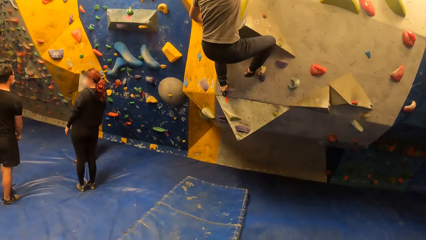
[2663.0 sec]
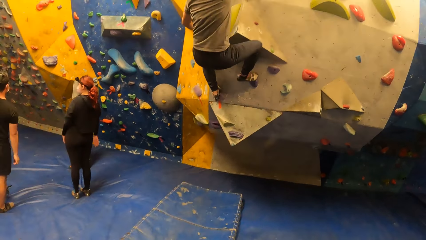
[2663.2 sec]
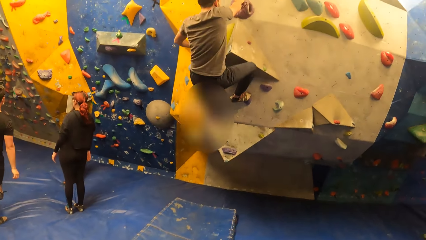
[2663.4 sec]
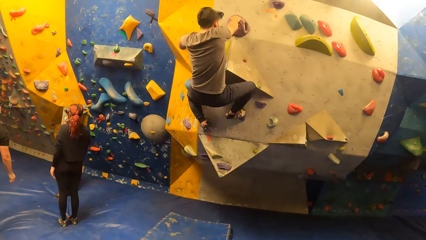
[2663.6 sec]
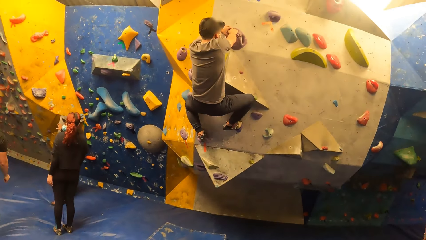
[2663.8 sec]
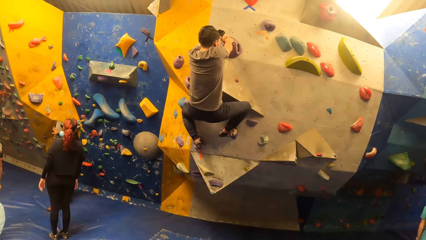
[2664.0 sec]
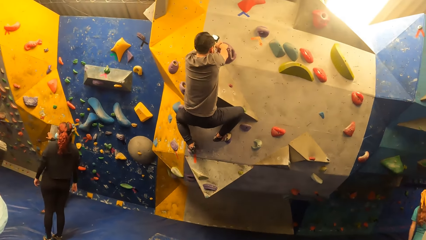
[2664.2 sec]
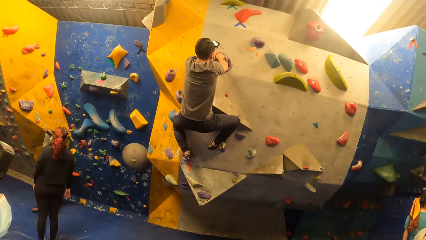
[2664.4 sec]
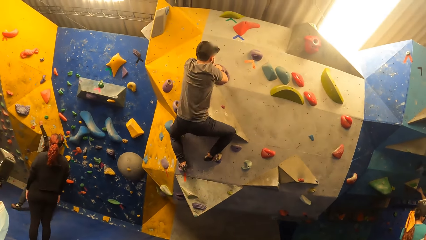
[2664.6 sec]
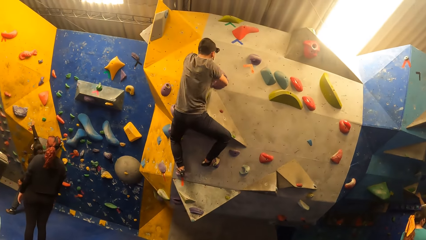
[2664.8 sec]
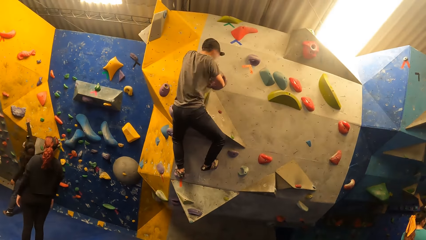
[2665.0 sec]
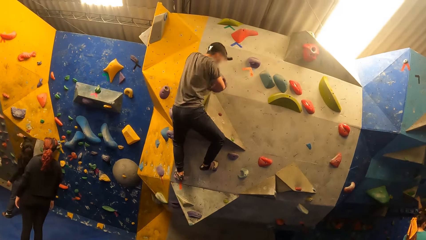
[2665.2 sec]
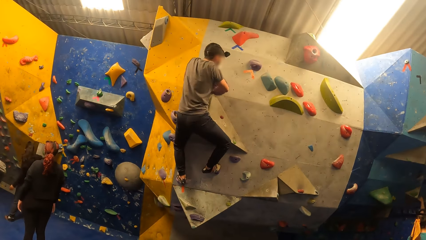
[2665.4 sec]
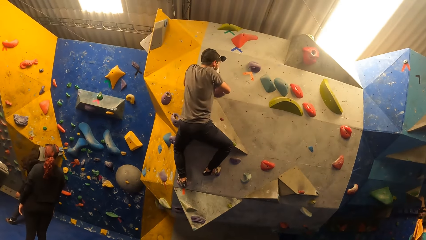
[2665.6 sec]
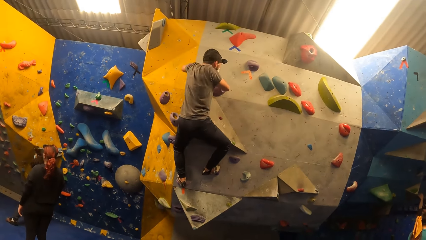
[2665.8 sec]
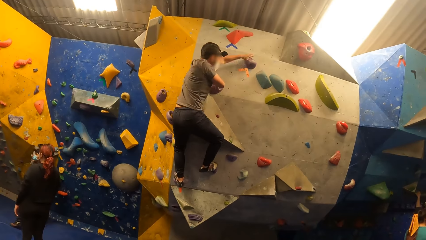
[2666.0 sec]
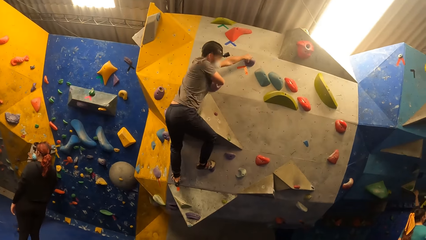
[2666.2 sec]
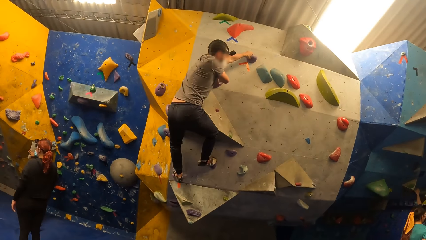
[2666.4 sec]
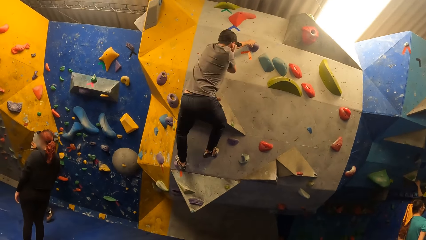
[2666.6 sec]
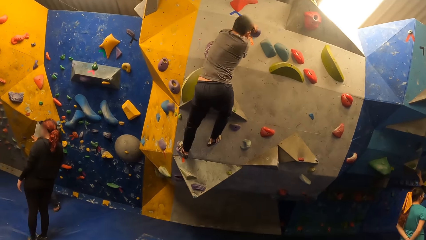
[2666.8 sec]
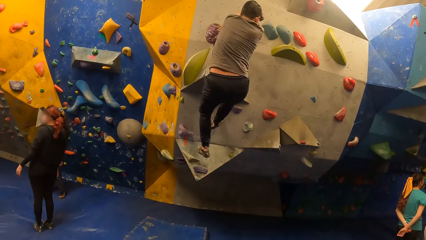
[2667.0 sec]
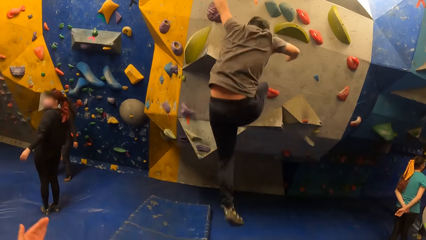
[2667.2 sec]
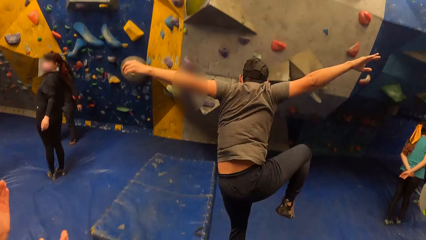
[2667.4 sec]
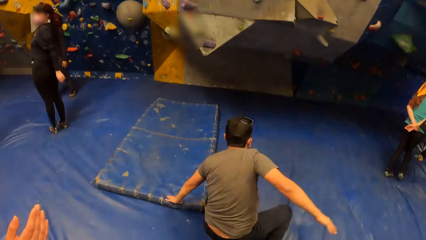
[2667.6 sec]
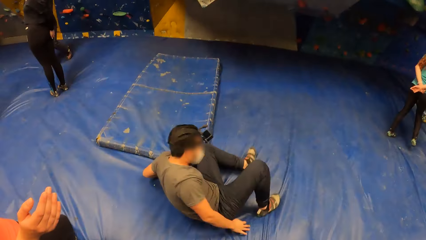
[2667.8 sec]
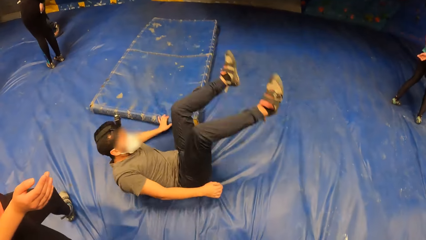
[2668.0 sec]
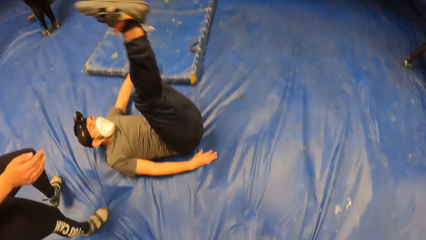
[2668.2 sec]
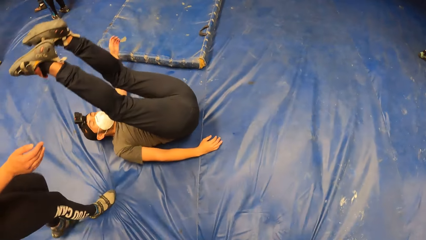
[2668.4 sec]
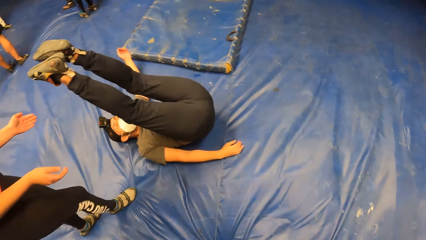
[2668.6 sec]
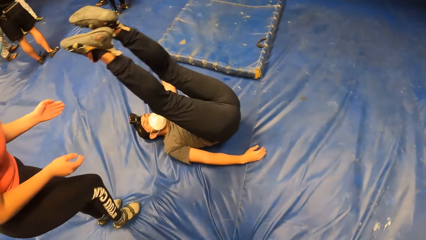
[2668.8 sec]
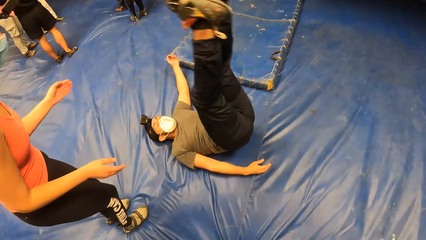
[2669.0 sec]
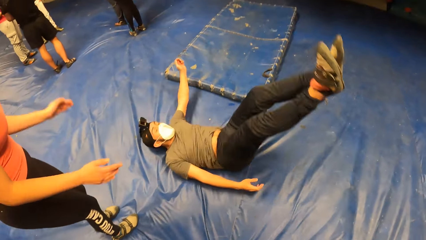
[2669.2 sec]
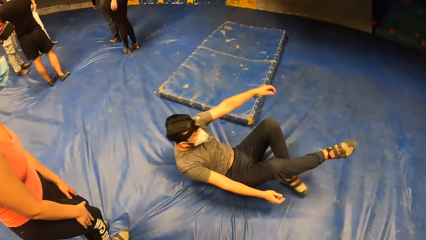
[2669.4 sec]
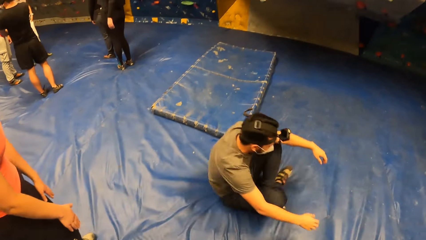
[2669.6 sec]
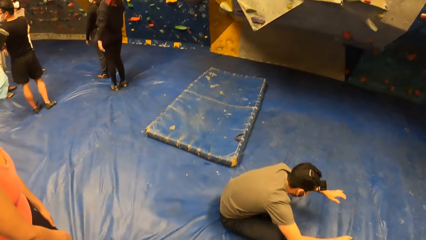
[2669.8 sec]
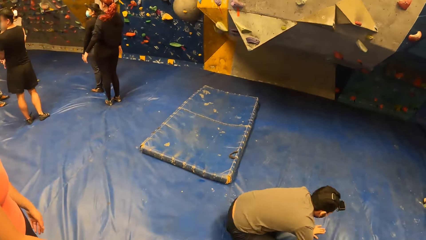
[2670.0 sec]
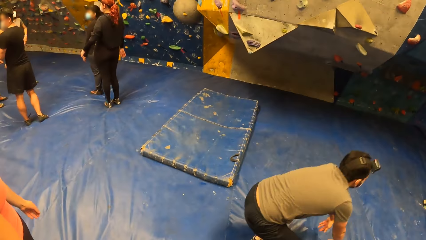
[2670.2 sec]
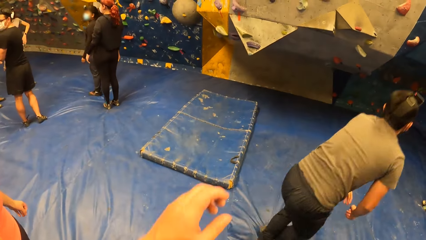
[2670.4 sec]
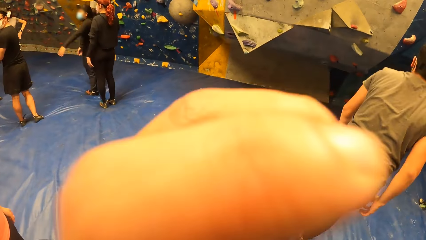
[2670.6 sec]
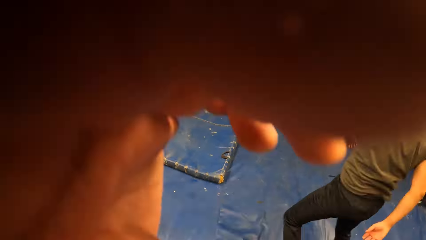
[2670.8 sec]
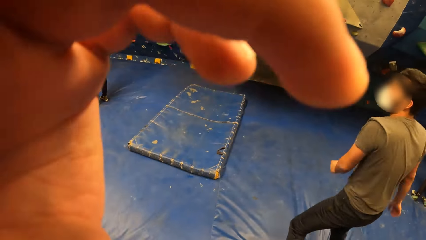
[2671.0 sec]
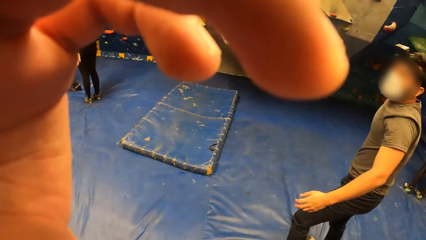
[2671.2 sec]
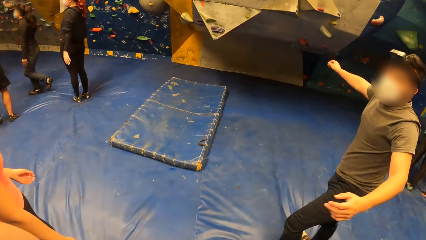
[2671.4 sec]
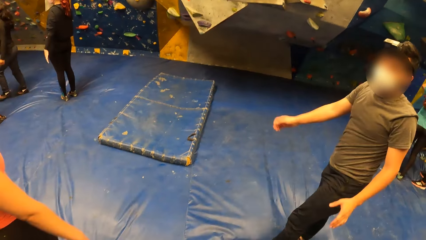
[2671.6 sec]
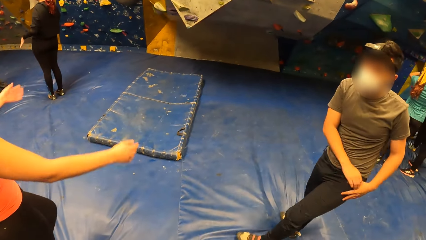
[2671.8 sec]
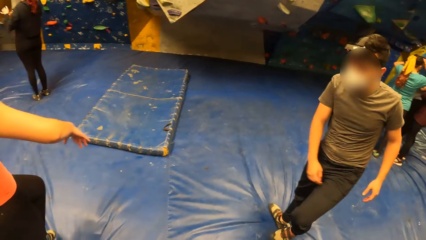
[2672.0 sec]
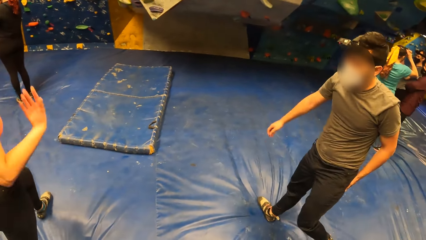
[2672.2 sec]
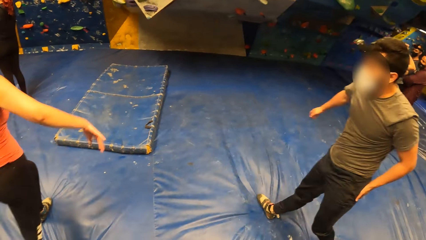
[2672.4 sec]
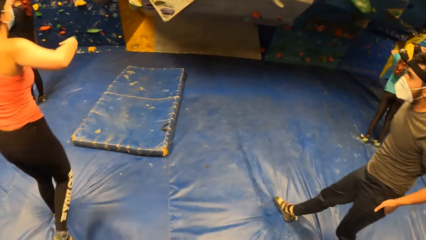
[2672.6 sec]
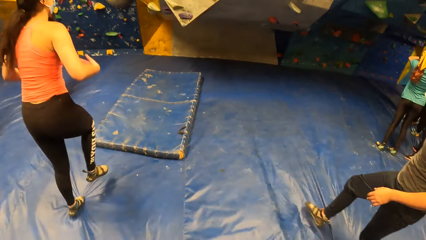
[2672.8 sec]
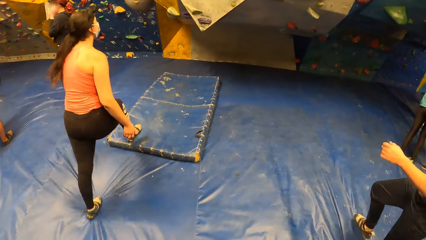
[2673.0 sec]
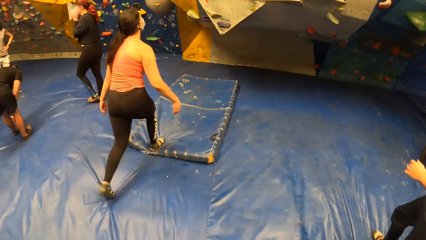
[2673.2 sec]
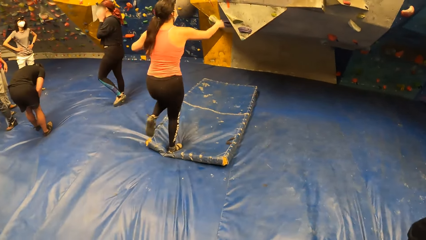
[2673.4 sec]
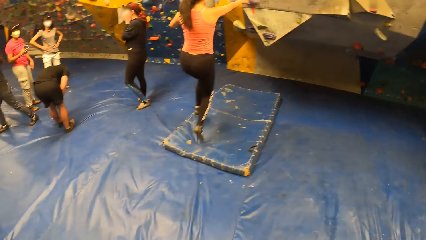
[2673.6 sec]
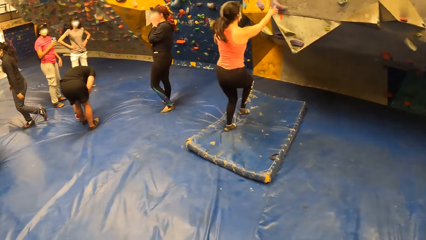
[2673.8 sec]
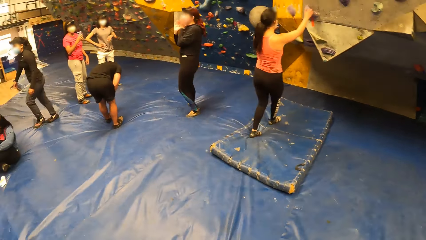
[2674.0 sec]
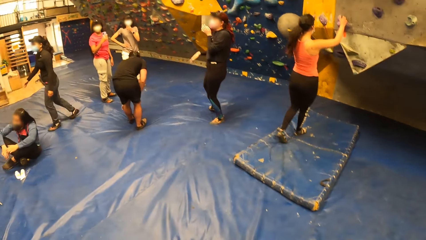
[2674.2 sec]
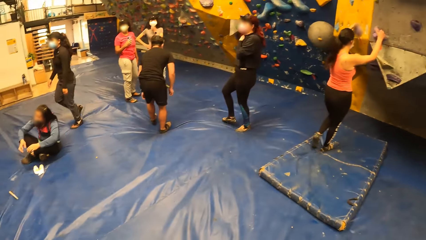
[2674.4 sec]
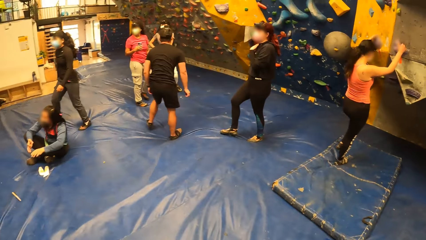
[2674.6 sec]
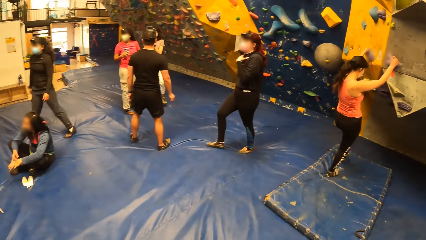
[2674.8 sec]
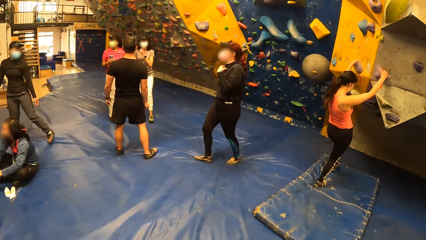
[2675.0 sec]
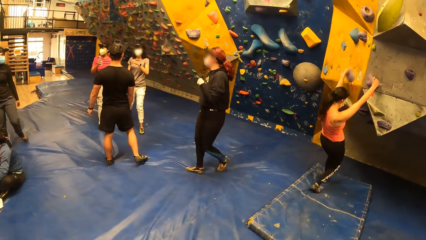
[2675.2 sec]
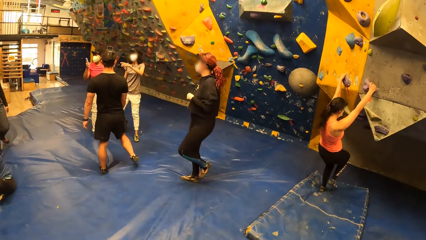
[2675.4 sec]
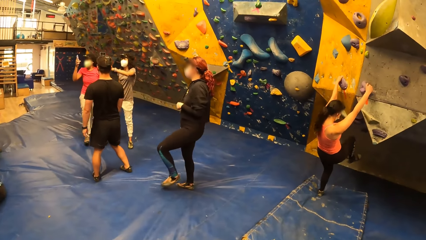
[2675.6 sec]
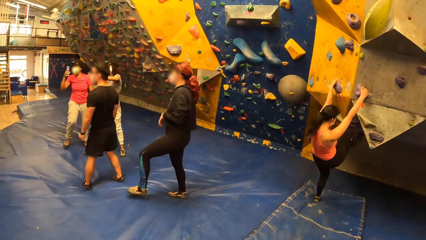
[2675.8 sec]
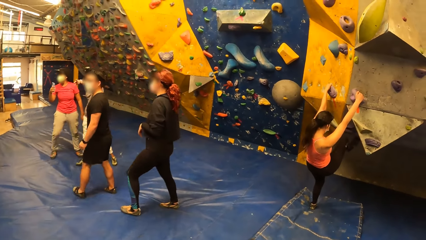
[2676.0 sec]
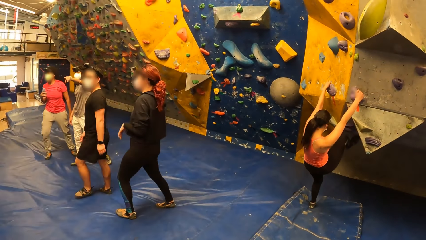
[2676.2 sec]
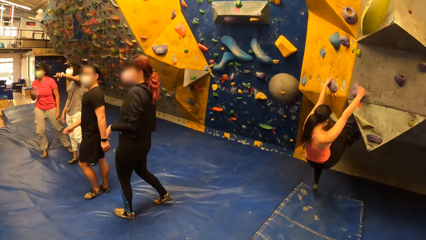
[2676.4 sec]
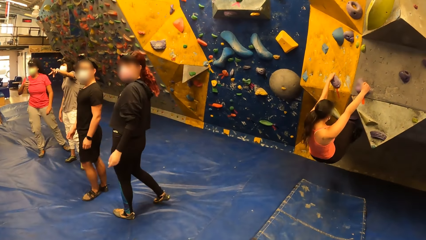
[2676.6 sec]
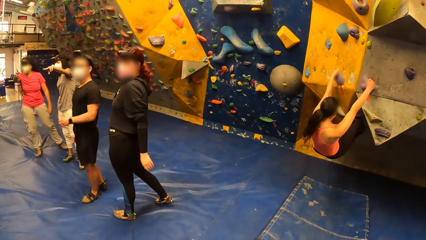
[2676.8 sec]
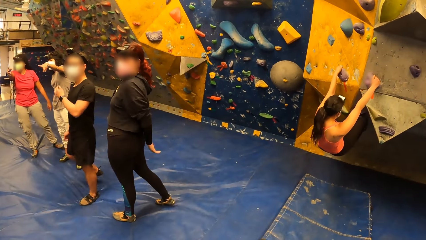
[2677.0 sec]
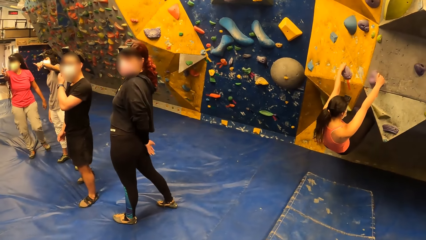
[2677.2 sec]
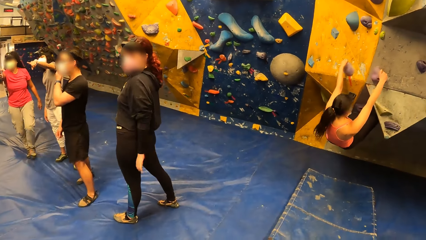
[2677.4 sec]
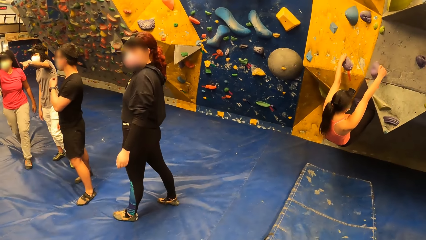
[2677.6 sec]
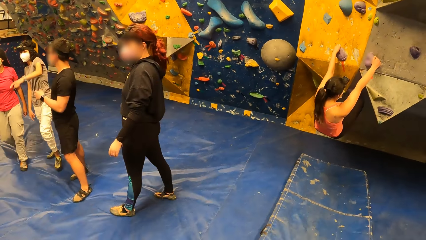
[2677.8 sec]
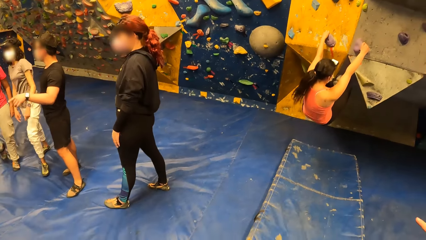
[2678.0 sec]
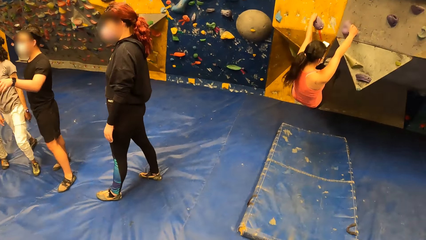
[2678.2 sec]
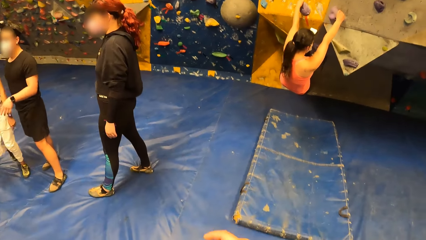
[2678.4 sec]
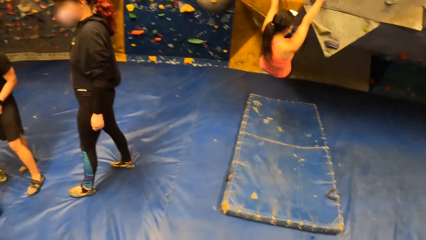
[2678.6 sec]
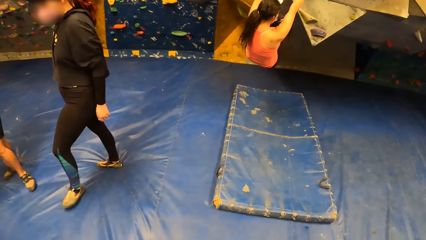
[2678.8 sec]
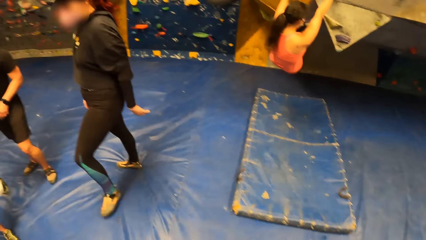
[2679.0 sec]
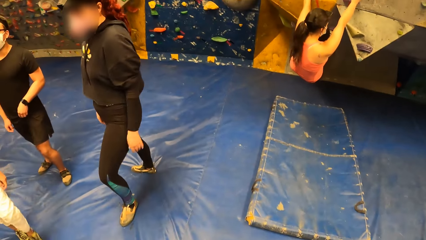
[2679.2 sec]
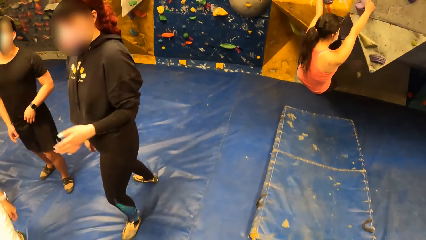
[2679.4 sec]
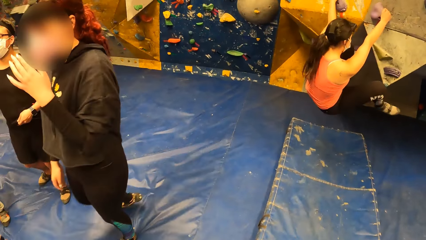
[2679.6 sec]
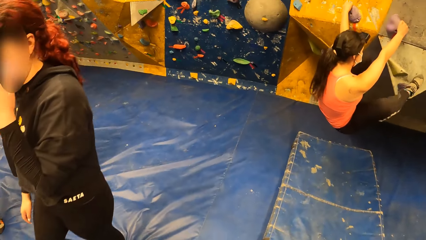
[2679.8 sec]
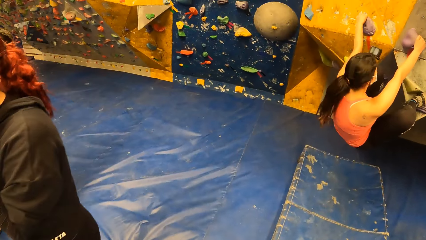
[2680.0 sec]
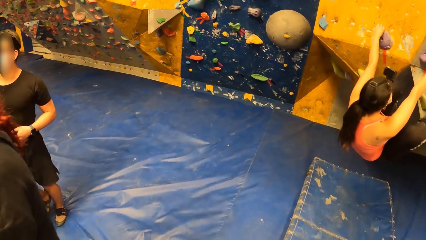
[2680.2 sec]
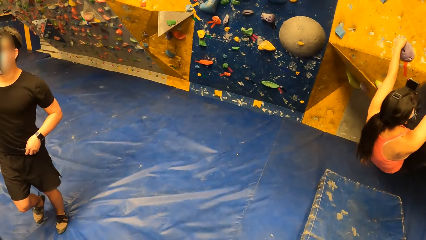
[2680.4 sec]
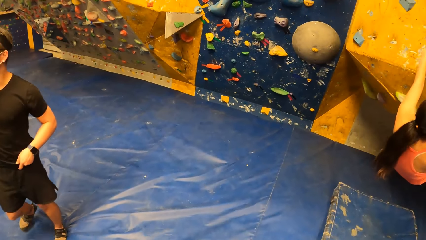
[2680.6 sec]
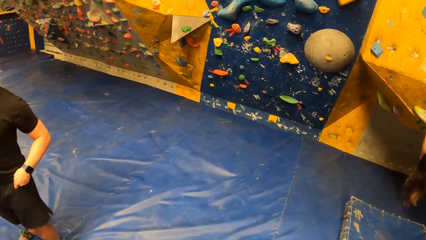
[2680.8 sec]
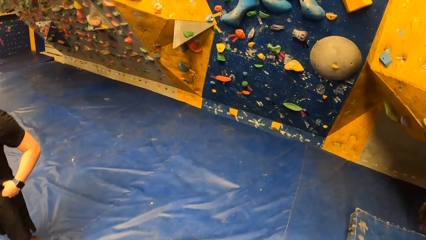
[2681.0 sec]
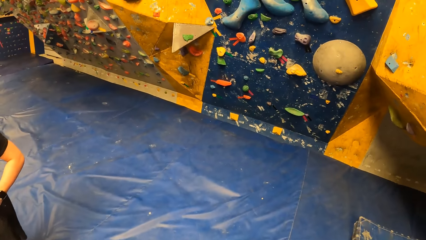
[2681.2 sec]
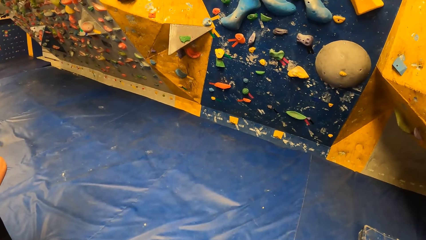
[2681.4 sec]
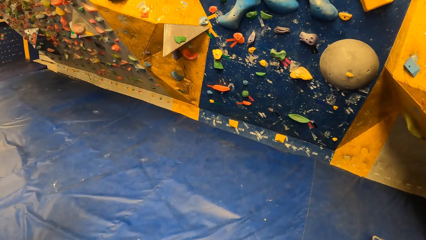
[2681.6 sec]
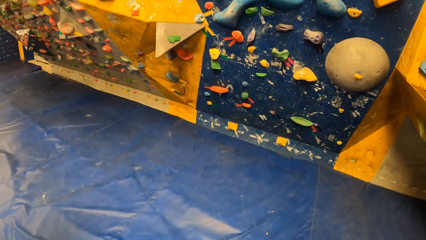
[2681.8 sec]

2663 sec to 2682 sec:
The man drops from the wall and stands up. The camera wearer moves a hand. They look around the rock climbing room. The woman grabs two footholds with both hands. Another woman climbs the wall. The camera wearer walks around the rock climbing room. The first woman climbs the wall. The camera wearer points a finger and walks around the rock climbing room.
